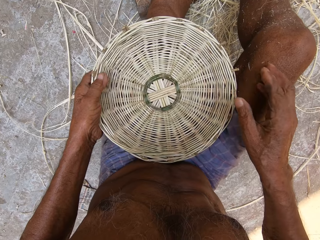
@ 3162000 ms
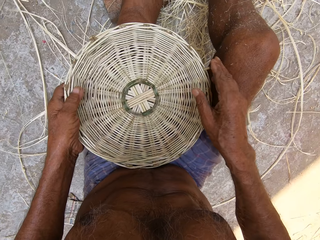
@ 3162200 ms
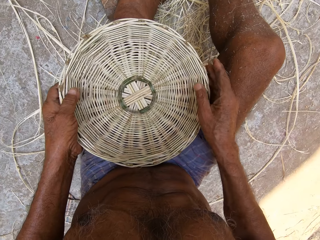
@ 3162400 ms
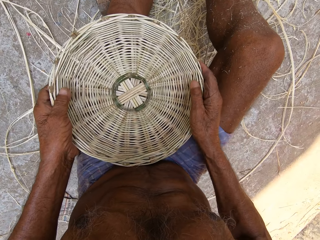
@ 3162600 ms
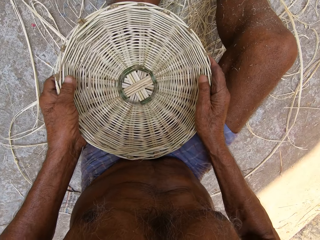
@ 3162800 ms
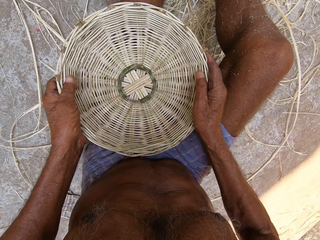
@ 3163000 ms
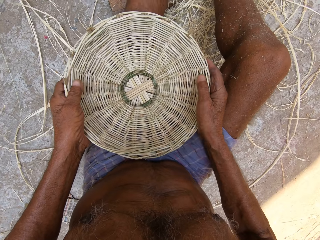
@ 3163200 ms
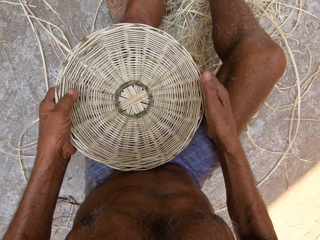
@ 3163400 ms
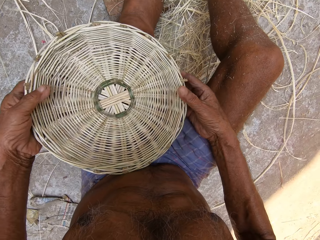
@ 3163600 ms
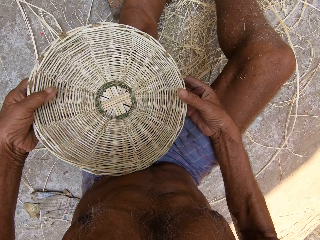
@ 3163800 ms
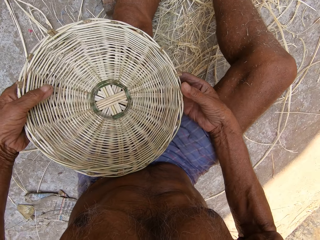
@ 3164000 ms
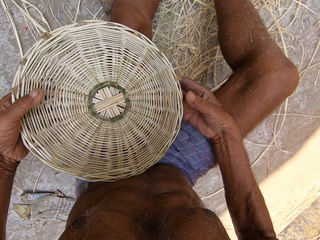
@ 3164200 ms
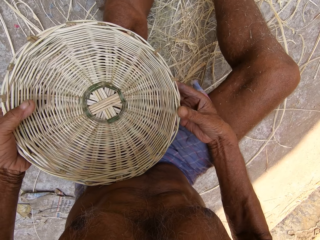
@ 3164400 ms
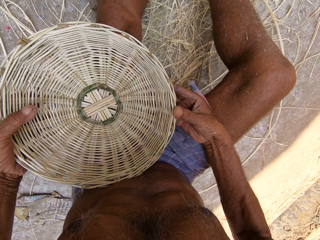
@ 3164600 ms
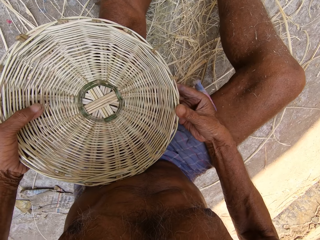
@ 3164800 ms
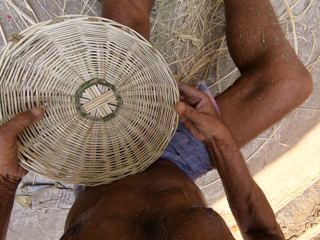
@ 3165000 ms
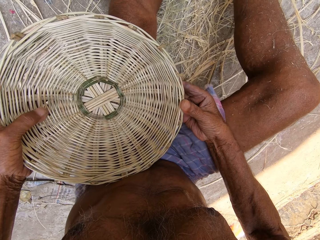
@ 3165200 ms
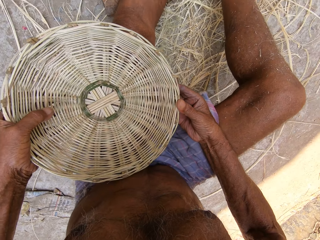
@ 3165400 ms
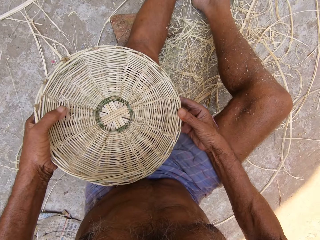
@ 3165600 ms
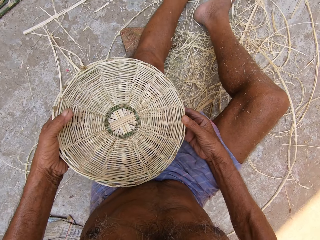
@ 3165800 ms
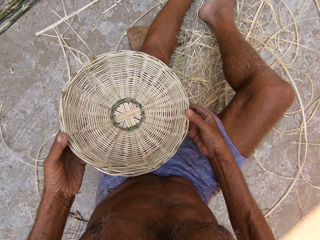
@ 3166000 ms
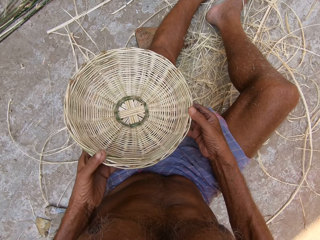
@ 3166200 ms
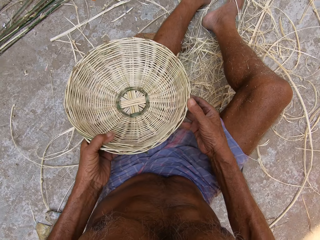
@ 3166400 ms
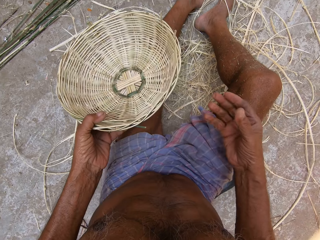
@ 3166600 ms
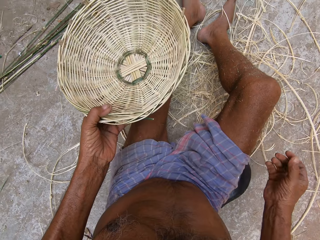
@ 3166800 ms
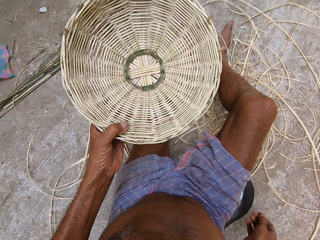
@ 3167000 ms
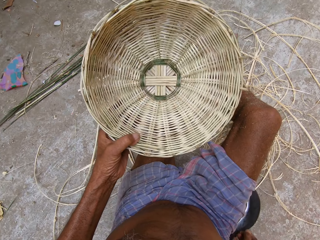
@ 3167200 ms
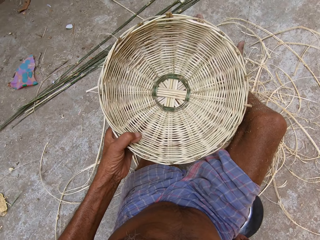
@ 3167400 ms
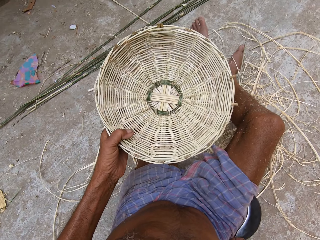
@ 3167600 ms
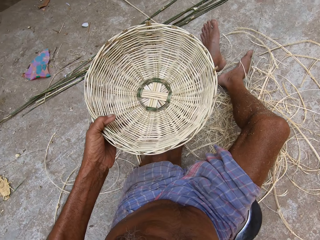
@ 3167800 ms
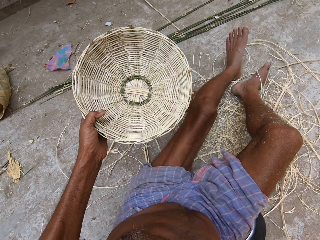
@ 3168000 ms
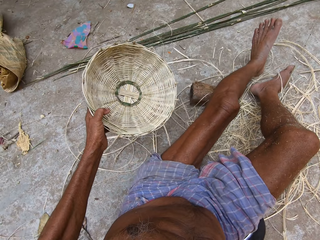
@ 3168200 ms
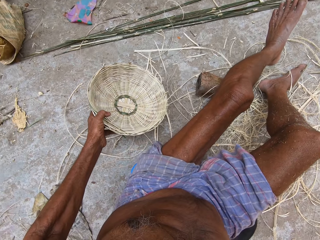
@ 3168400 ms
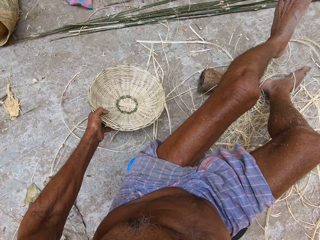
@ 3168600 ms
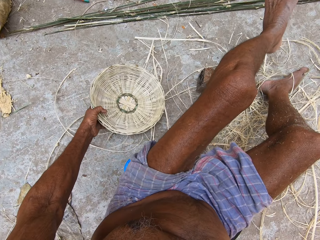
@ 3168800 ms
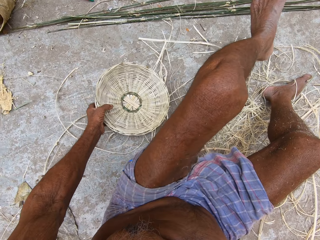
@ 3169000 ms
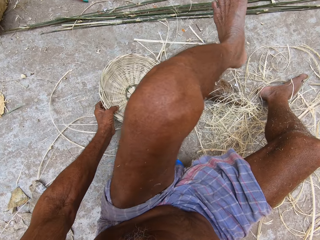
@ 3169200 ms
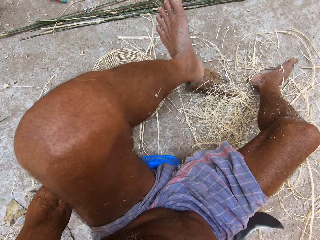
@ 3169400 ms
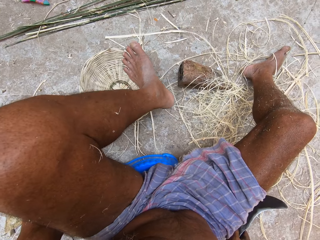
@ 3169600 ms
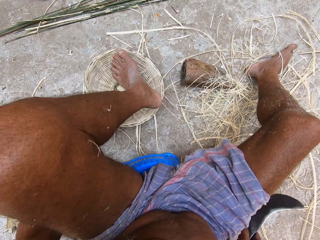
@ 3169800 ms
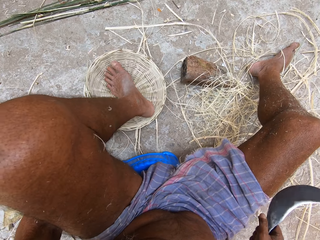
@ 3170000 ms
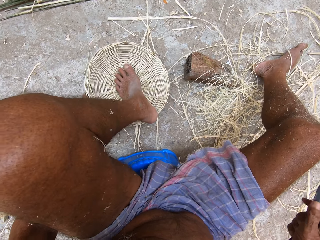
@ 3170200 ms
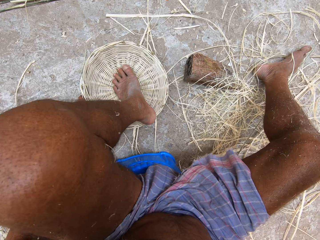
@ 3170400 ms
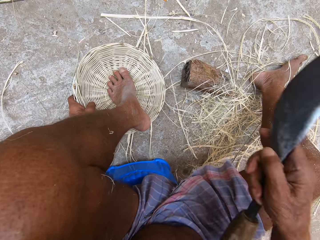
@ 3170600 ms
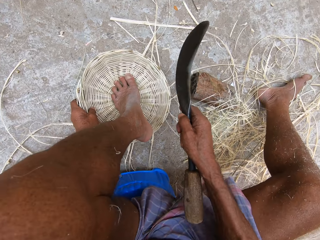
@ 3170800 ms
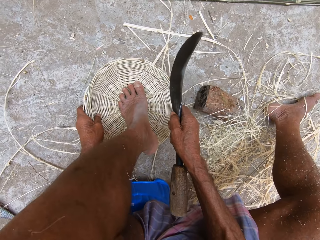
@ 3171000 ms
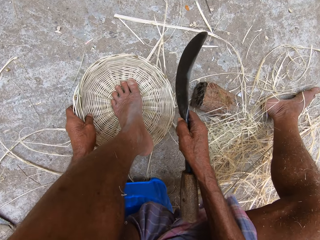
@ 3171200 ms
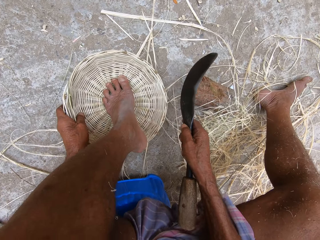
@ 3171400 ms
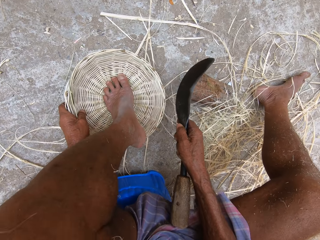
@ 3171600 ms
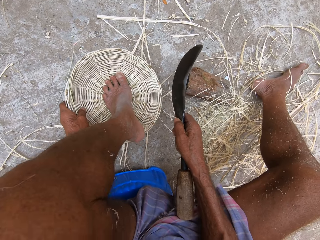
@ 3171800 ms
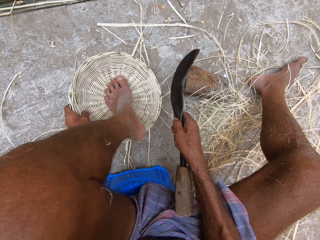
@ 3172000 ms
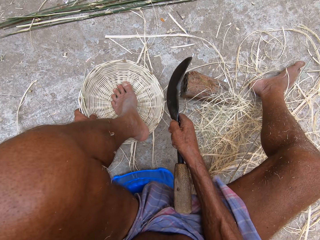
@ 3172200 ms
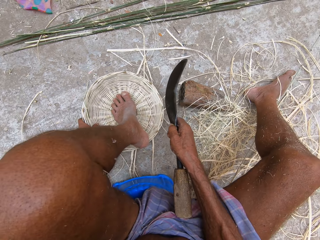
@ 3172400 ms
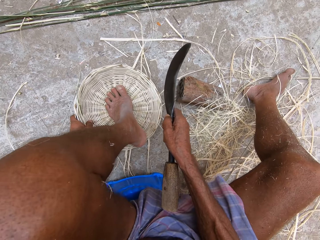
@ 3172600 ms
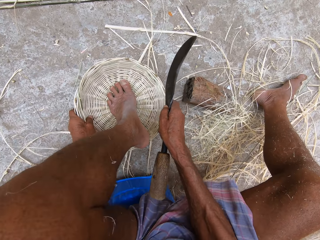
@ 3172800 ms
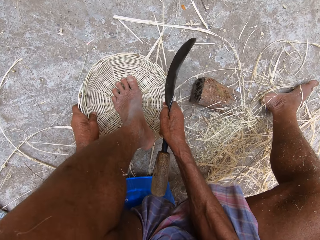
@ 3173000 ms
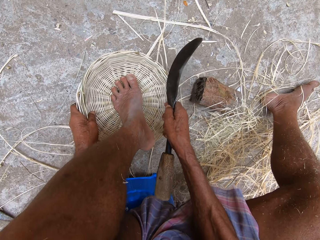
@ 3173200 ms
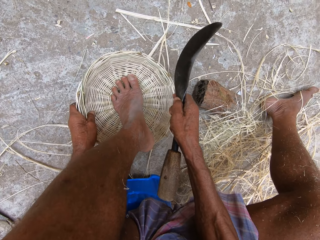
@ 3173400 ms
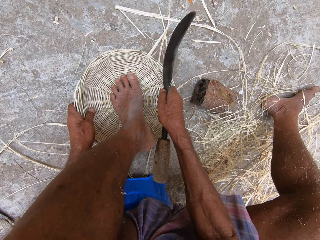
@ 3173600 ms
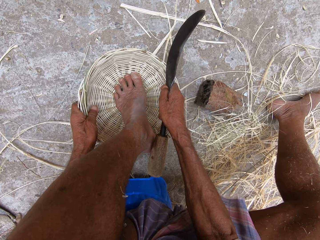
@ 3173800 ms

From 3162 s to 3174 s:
The camera wearer presses the basket on his laps with his hands. He picks up the basket from his laps with his left hand. He places the basket in his left hand on the floor. He picks up the sickle from the floor with his right hand. He places his left leg in the basket on the floor. He hits the sickle in his right hand on the basket on the floor.
